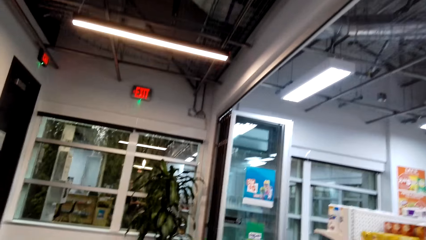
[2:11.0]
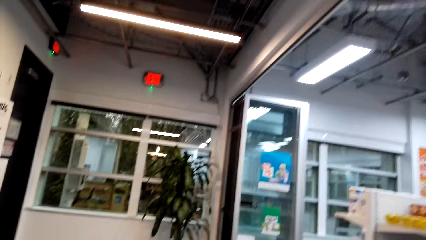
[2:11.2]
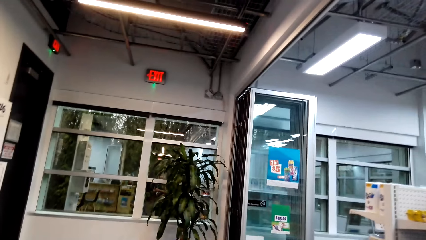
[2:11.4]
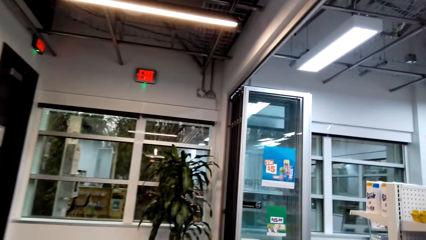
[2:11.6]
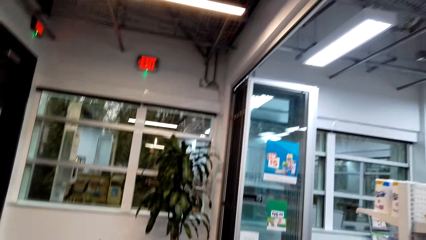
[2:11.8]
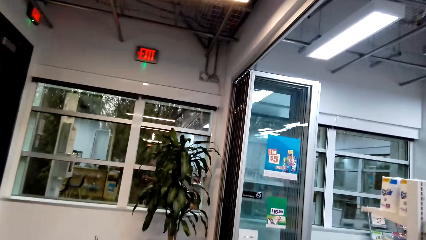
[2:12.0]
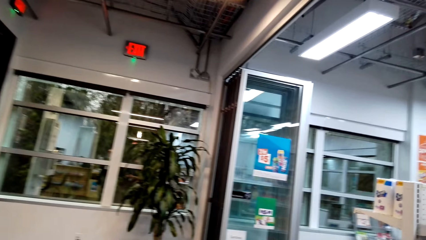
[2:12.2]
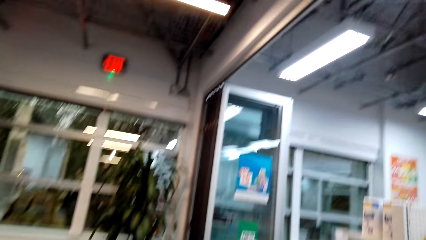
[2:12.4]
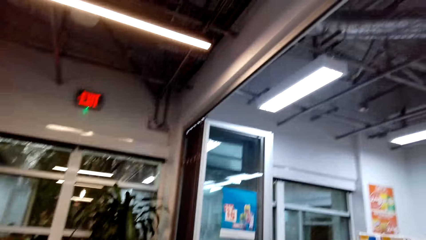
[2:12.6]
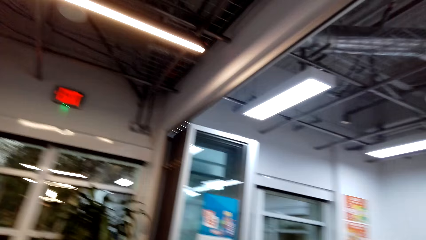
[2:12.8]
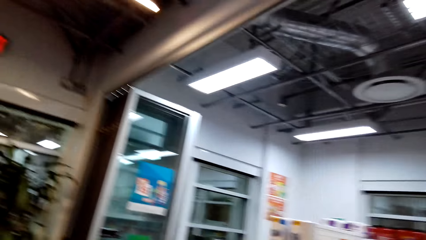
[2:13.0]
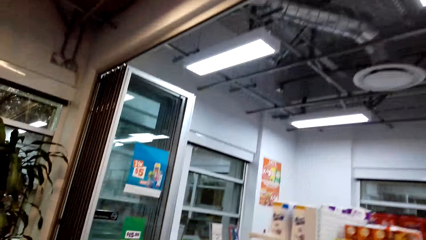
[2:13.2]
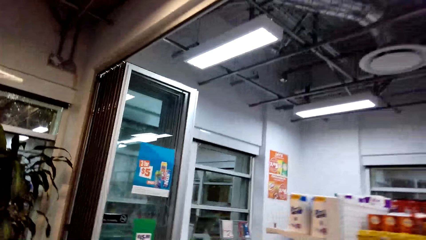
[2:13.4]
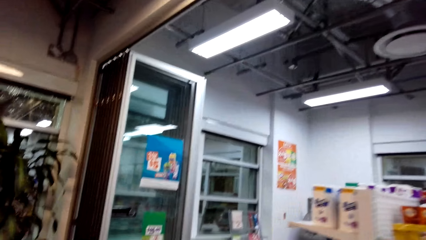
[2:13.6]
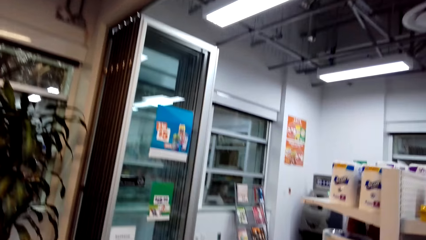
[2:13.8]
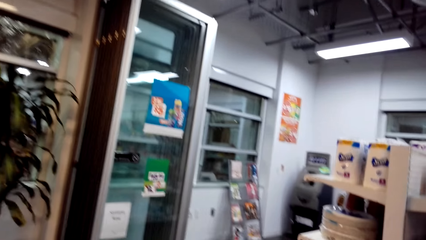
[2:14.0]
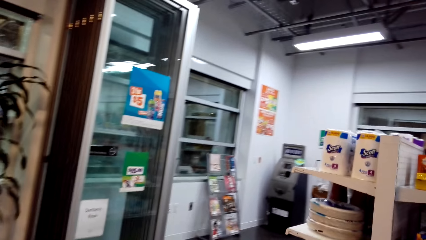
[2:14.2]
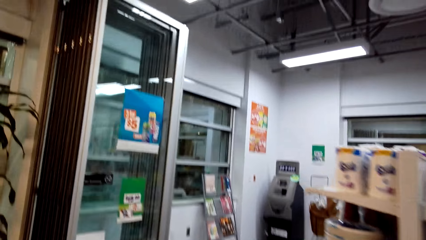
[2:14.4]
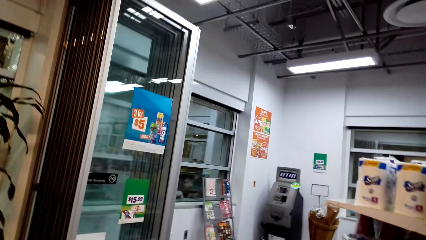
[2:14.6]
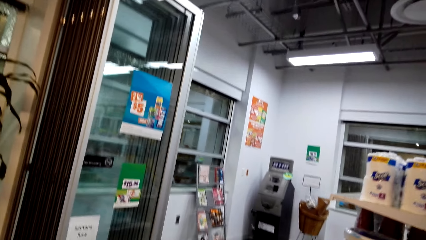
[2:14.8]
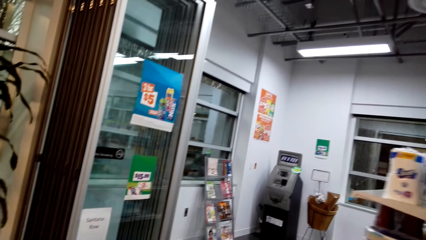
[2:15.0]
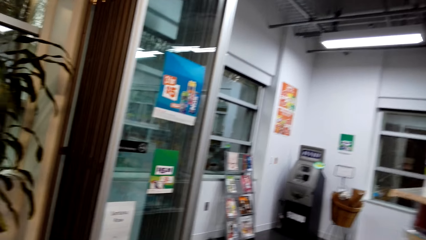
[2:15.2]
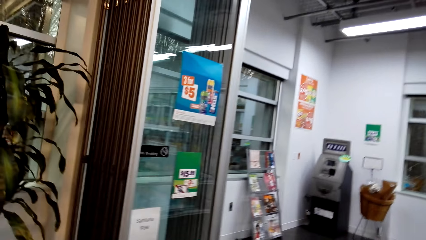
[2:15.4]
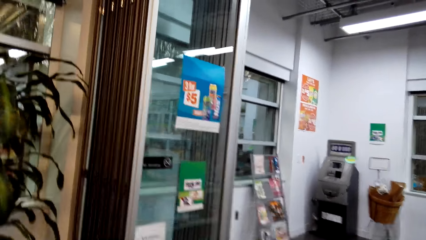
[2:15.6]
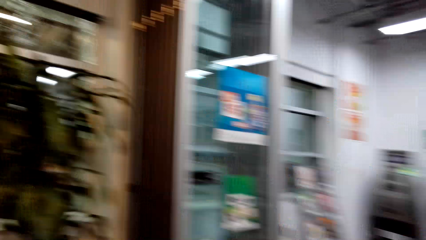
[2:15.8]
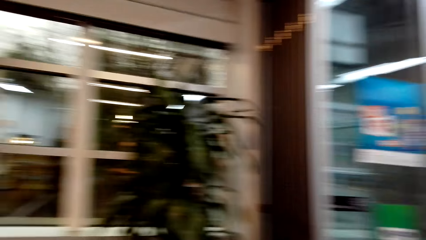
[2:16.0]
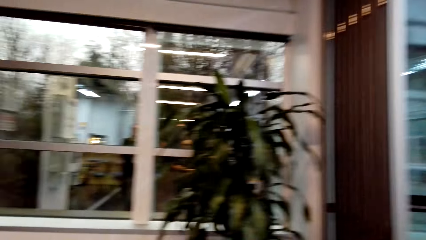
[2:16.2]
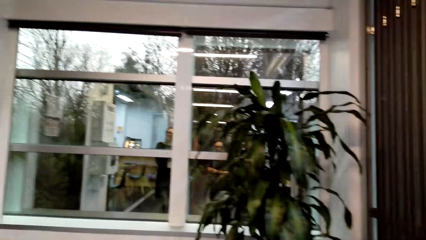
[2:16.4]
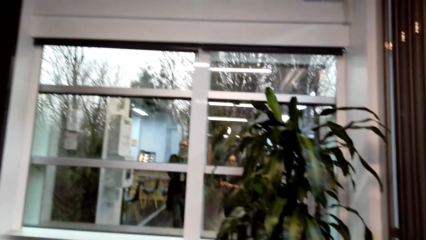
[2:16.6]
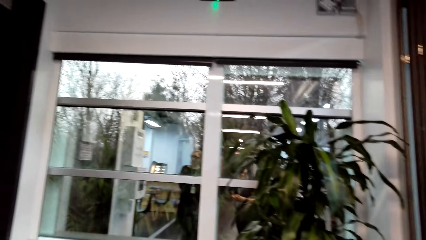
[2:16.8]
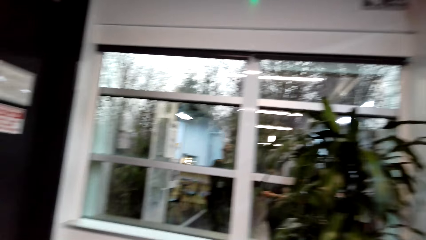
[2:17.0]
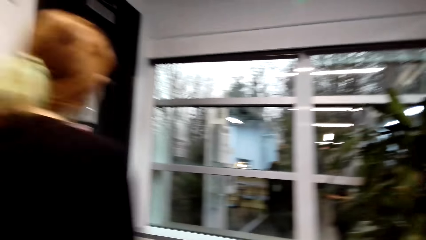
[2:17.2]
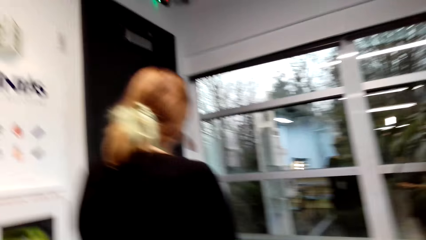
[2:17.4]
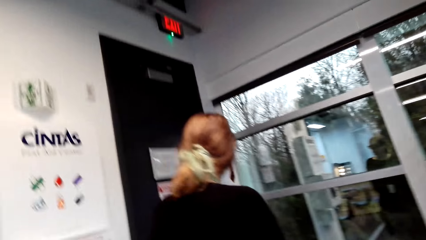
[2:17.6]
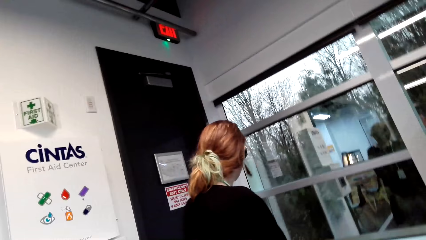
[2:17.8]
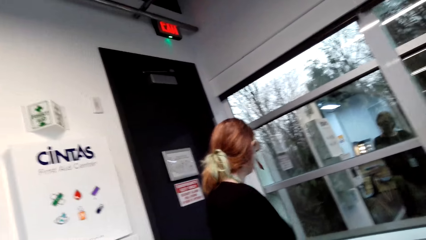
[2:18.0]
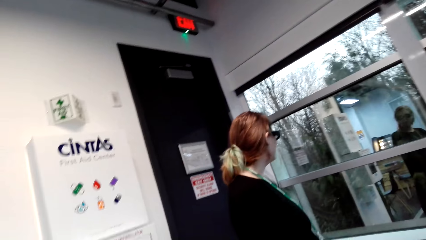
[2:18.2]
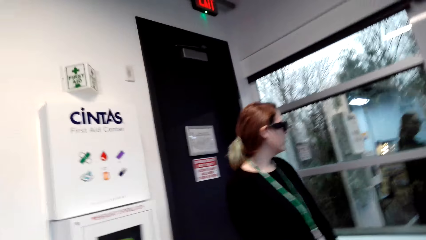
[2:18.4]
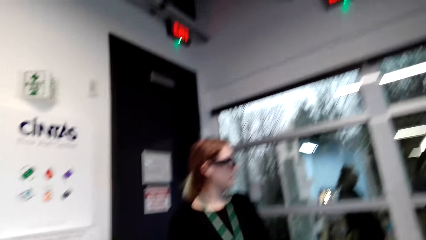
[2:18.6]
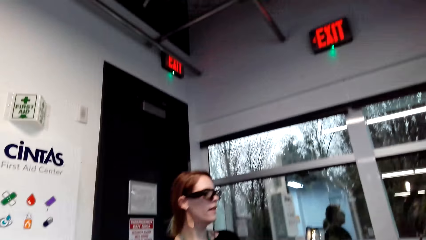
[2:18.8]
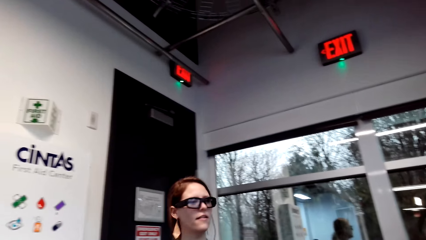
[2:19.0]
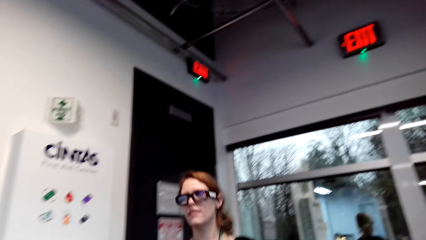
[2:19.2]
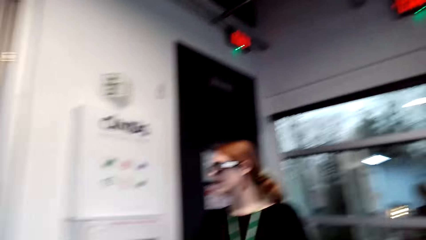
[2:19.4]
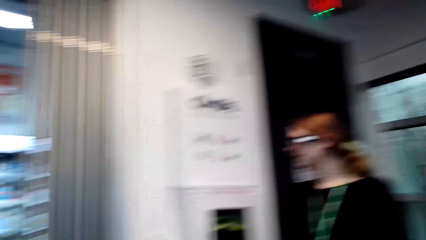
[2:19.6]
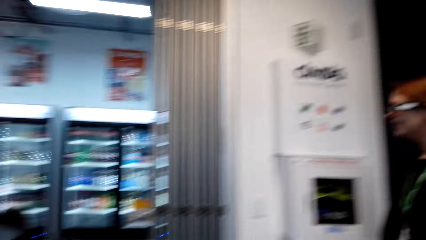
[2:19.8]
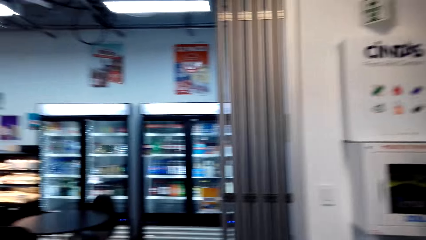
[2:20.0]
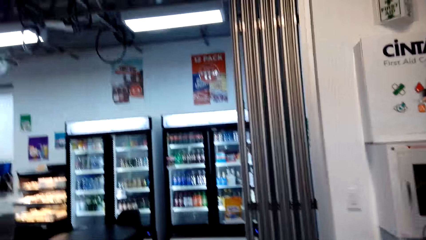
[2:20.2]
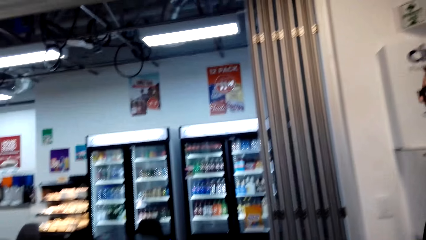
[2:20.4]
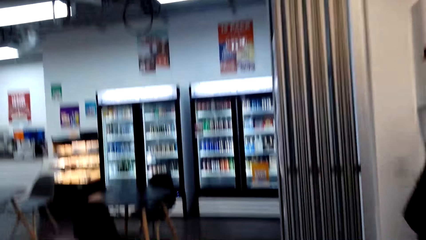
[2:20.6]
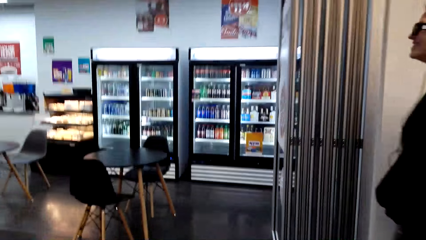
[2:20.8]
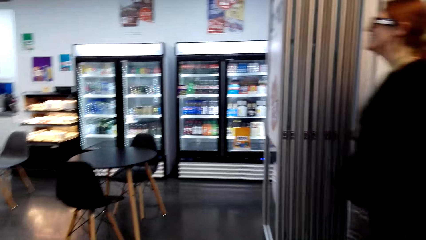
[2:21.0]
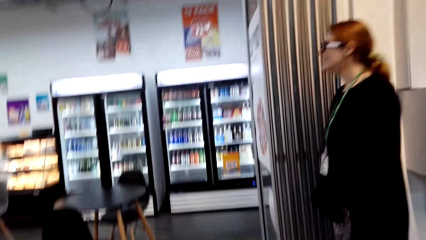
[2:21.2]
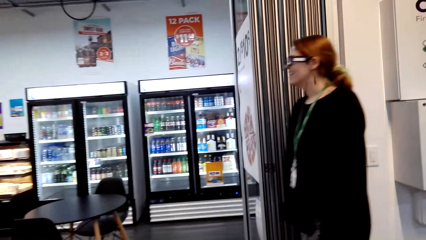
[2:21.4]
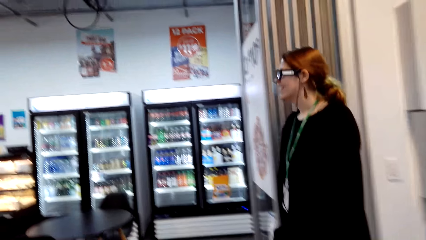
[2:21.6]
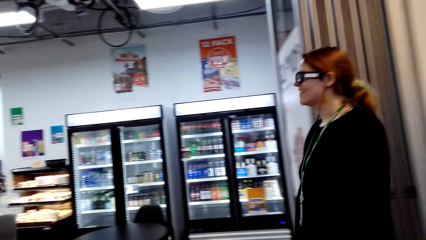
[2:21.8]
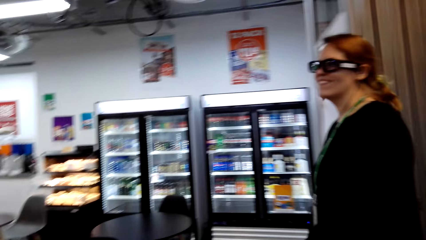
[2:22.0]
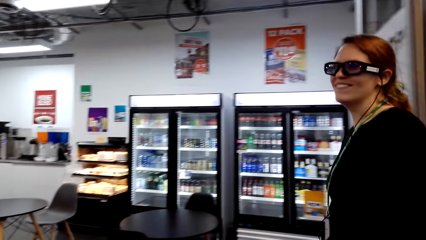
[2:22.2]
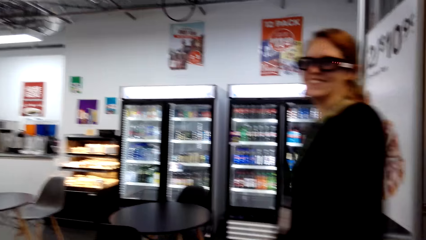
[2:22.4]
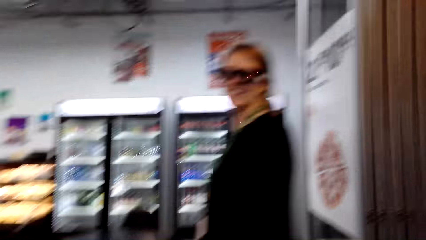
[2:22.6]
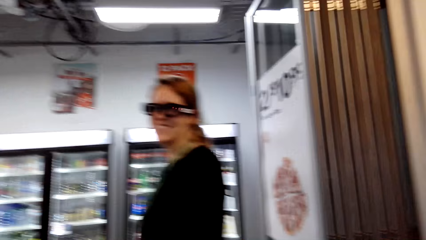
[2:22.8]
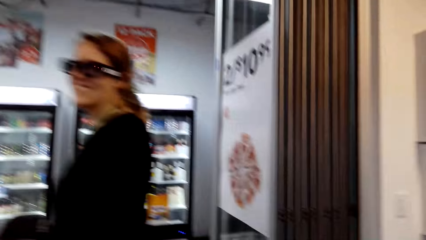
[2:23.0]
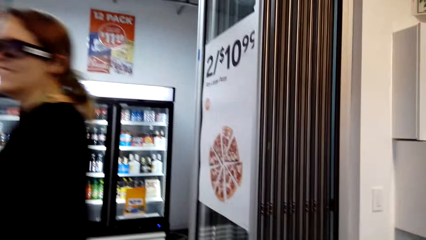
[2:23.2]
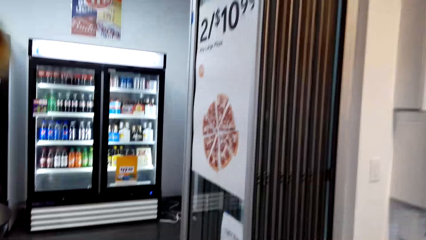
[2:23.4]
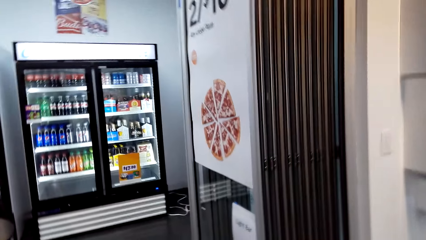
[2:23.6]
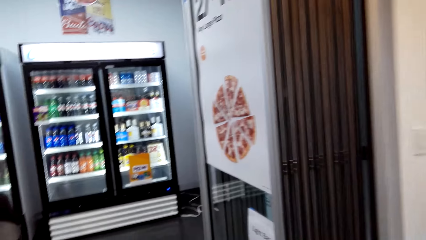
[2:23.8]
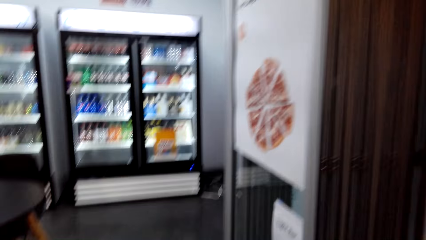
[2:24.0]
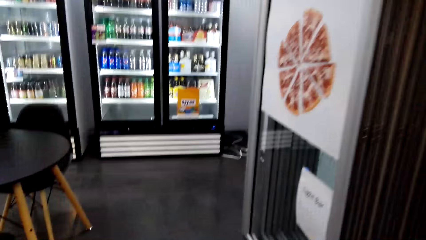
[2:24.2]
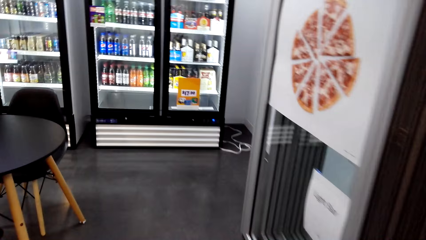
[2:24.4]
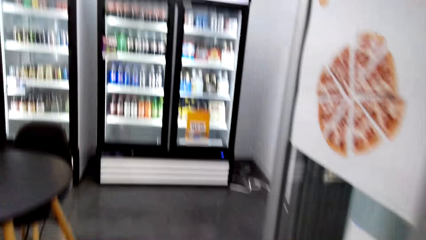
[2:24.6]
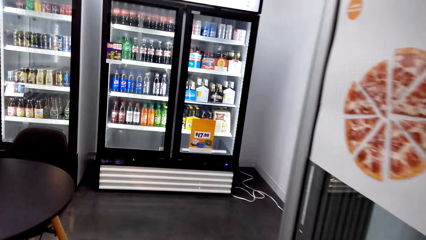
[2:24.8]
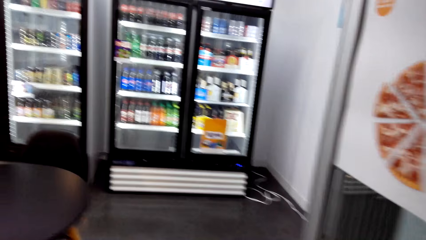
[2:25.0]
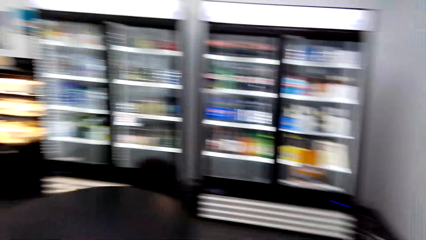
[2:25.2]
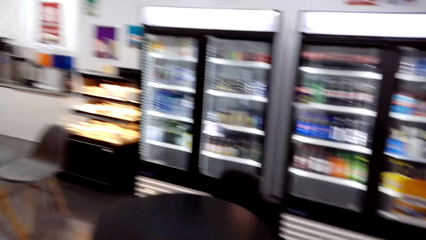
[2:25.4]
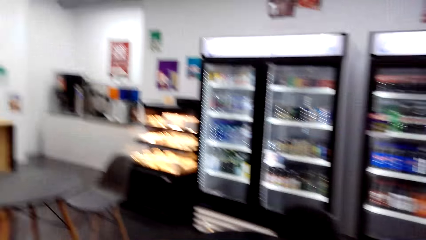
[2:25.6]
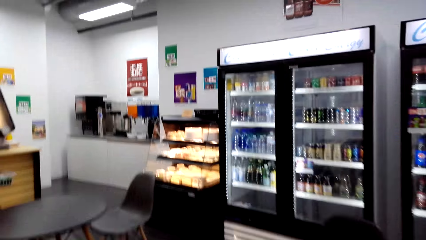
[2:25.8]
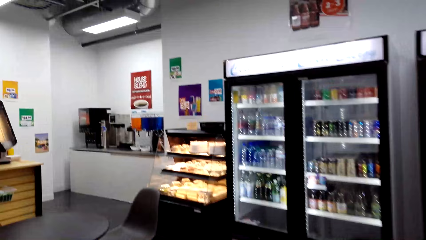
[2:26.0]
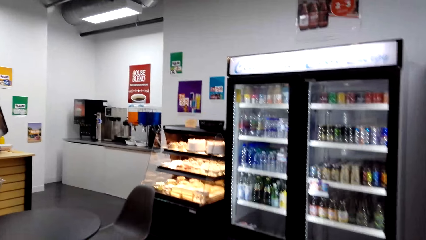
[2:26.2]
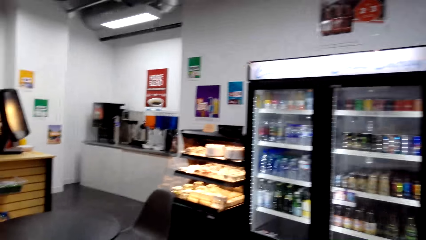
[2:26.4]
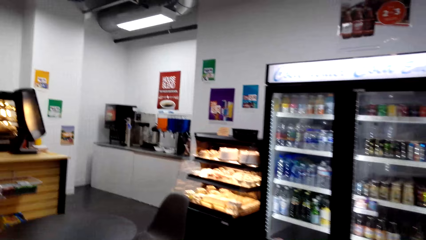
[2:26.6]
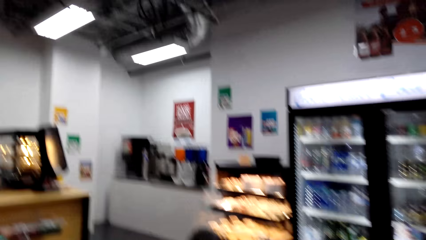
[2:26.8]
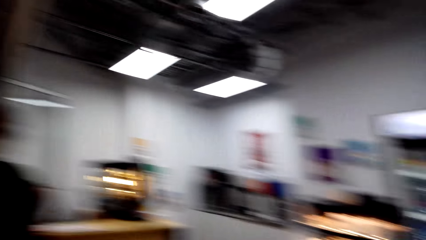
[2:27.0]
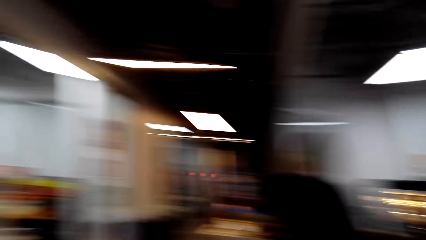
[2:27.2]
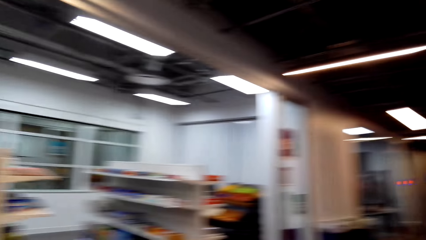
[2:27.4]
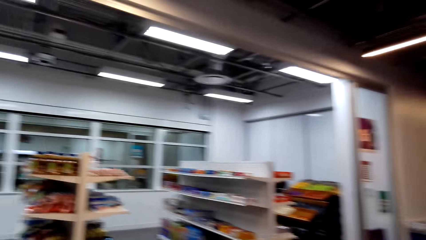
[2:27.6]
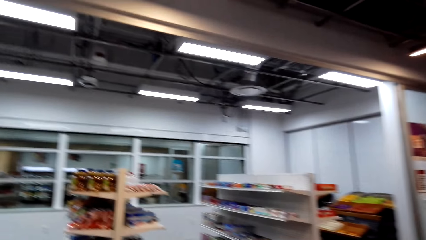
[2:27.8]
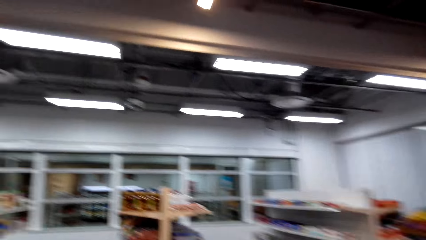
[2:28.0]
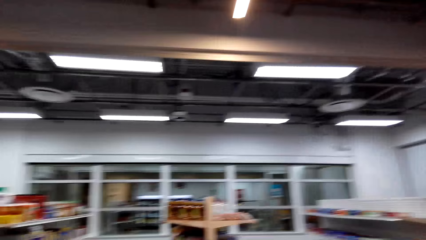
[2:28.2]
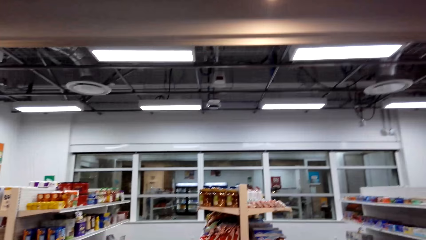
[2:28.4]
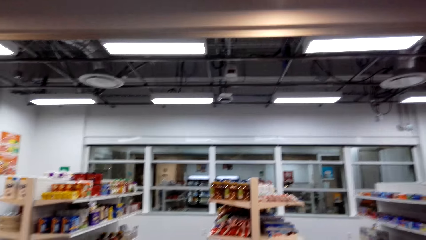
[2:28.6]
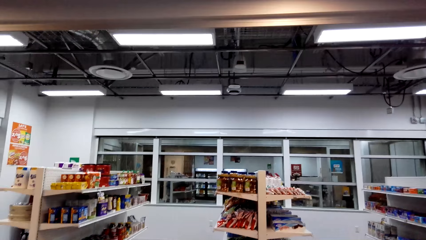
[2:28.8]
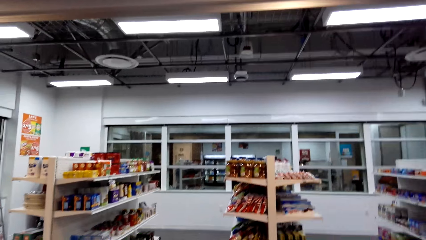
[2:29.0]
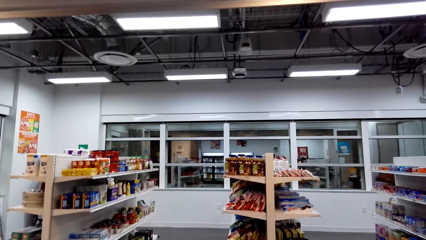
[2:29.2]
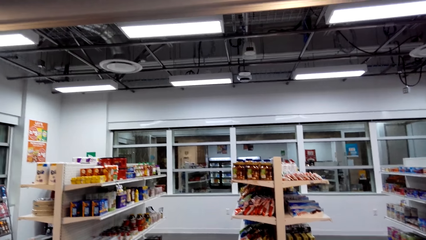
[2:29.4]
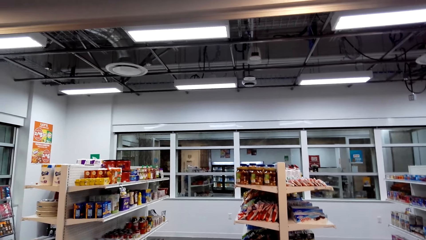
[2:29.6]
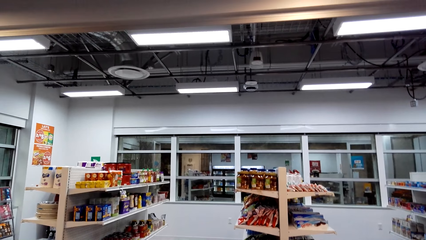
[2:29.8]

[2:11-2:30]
A woman talks. The woman walks. The camera wearer talks.
